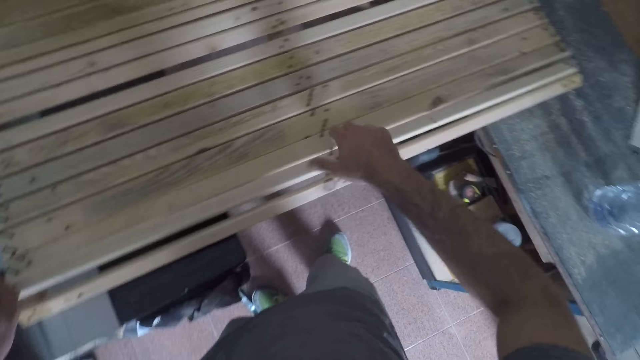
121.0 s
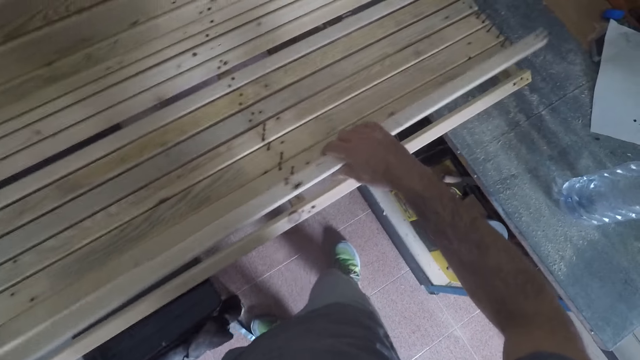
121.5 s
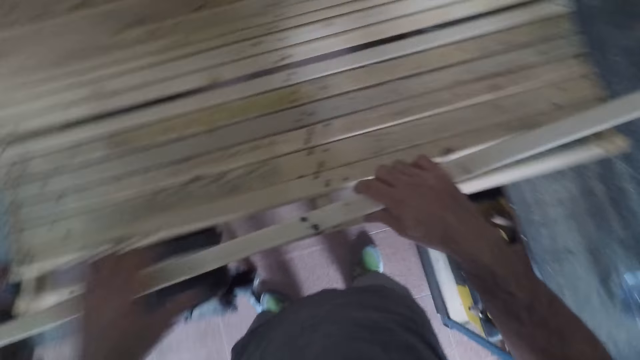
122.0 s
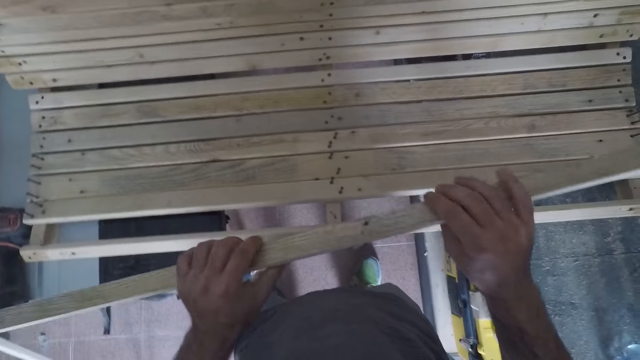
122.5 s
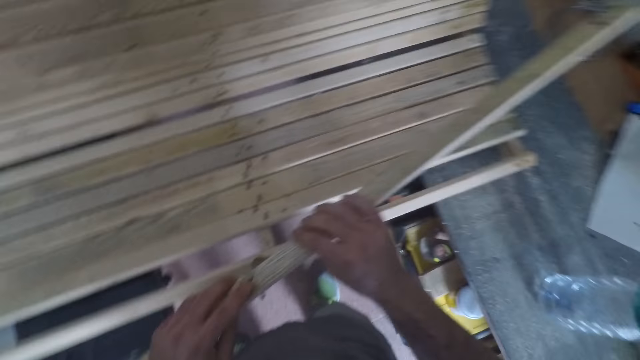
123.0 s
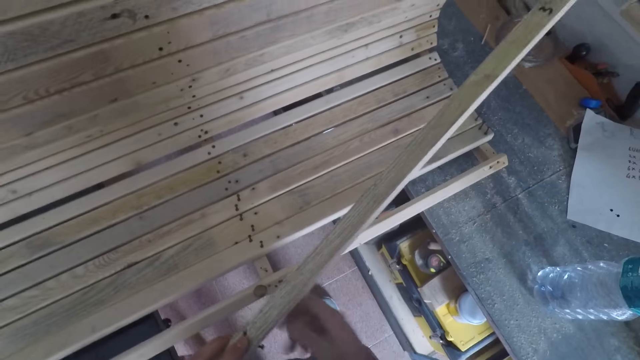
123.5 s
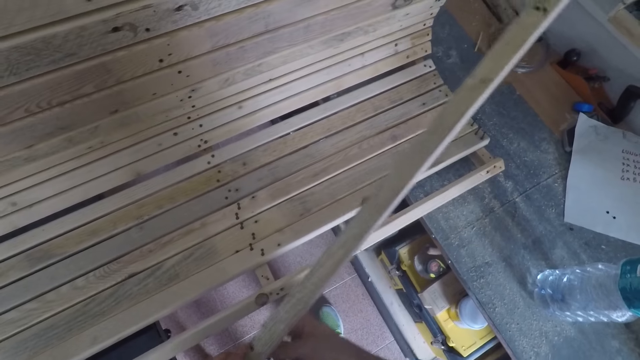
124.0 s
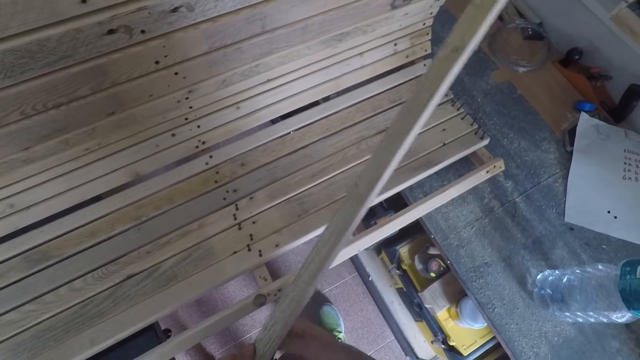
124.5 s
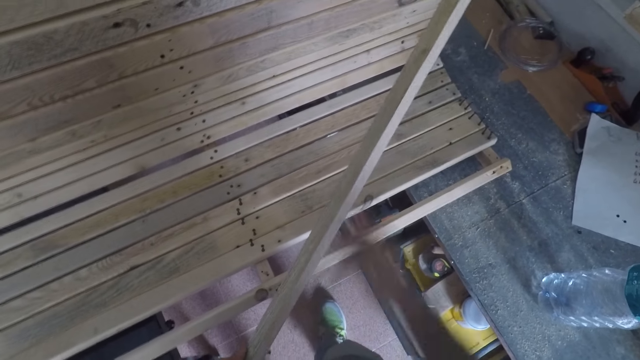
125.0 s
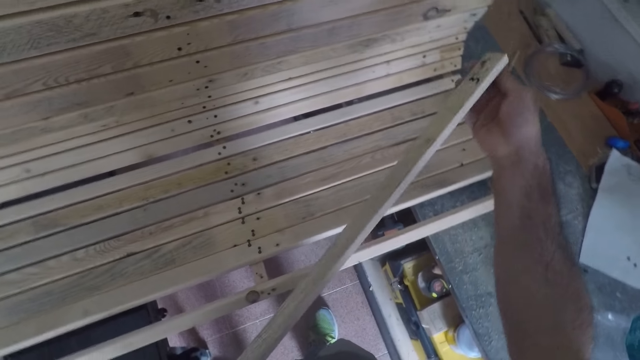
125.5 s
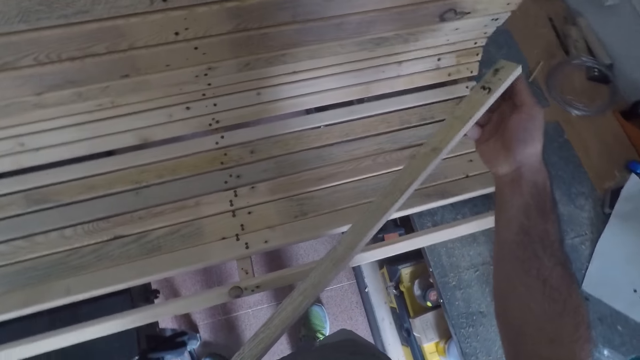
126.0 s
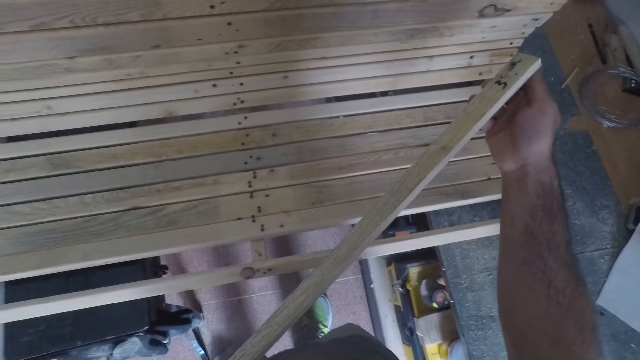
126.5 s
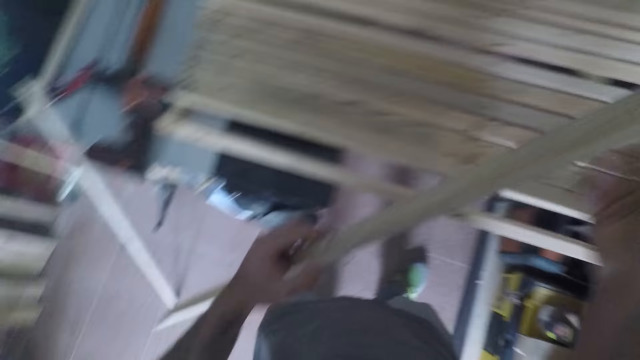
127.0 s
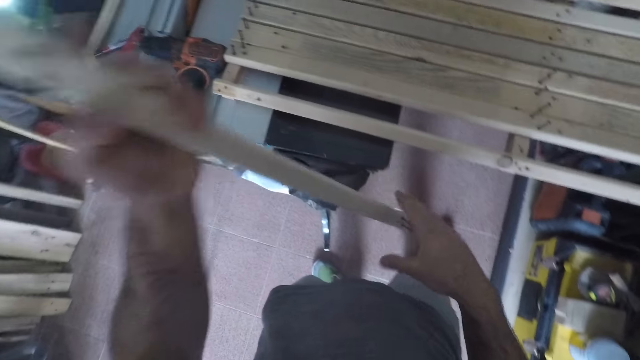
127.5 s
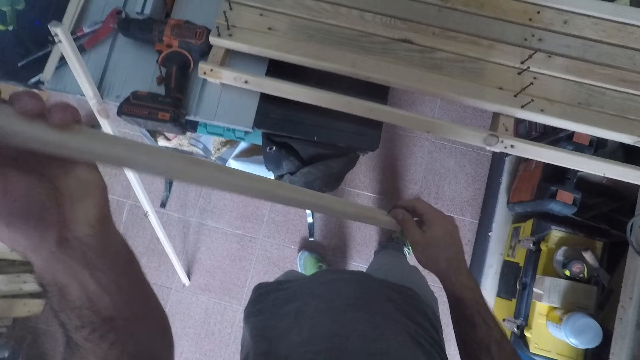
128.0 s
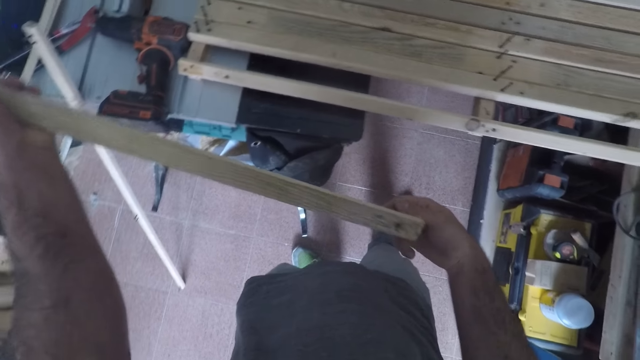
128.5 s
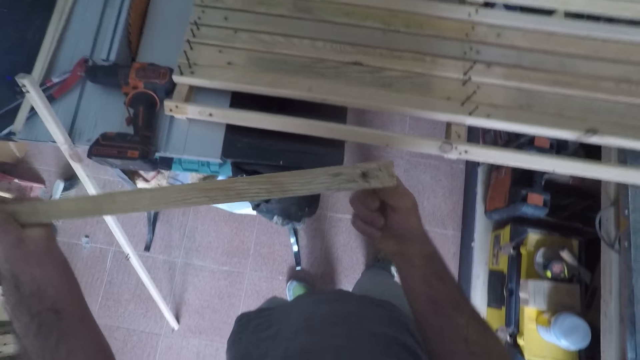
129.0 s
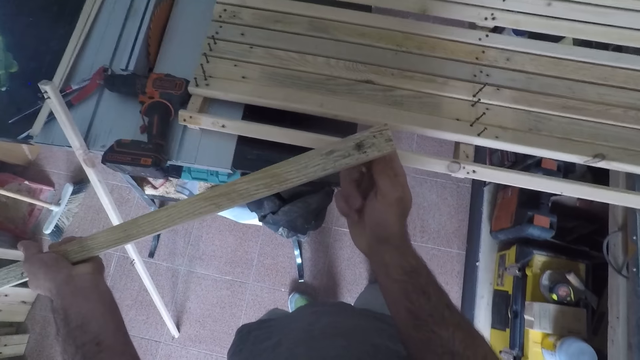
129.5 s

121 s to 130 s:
The camera wearer picks up a wooden piece or unit of the structure. They examine the wooden unit. They fasten a screw in the middle part of the wood and fasten another screw in the furthest right.

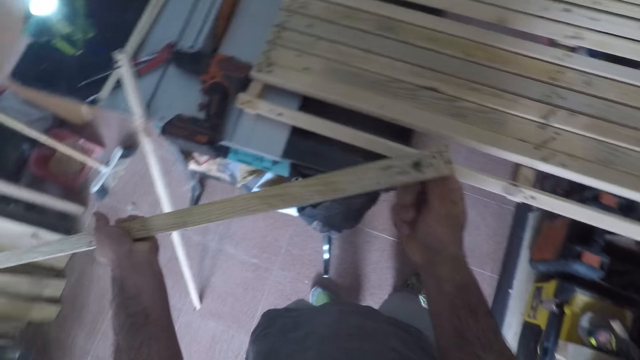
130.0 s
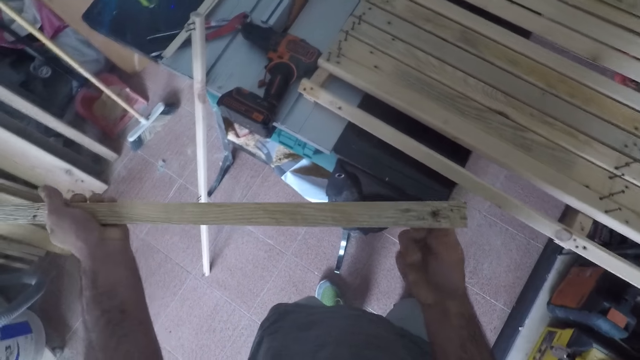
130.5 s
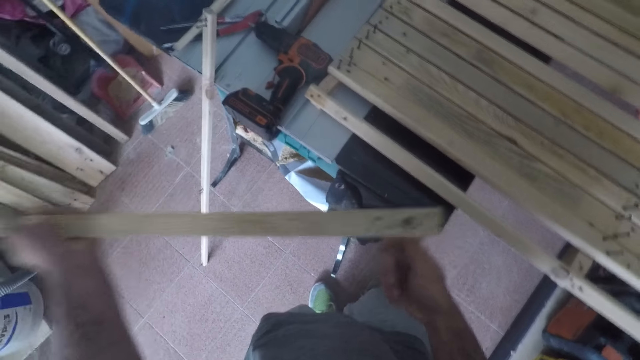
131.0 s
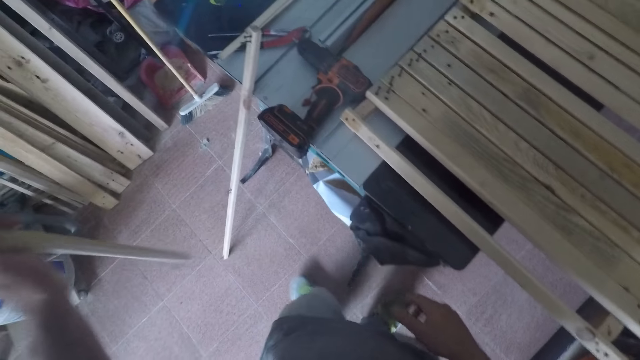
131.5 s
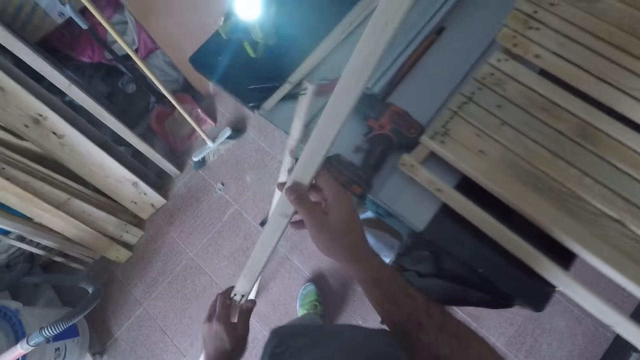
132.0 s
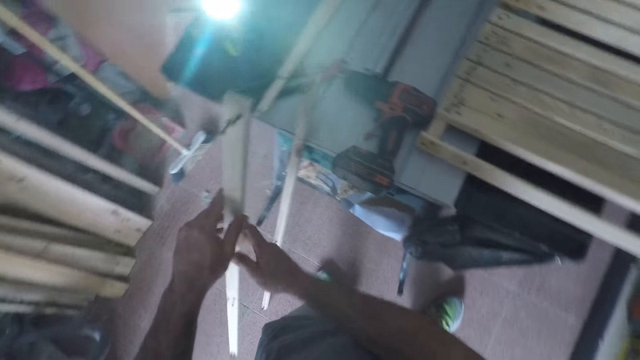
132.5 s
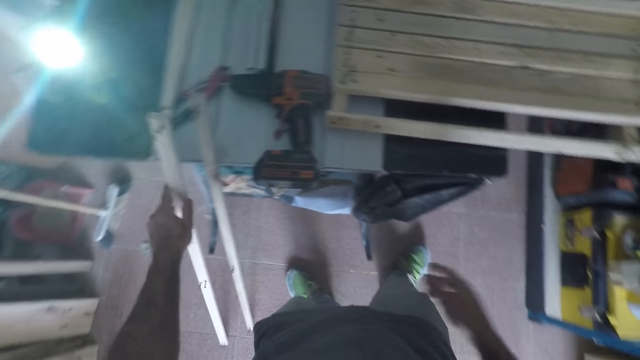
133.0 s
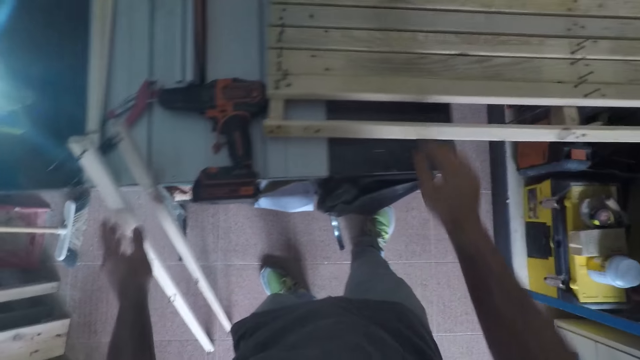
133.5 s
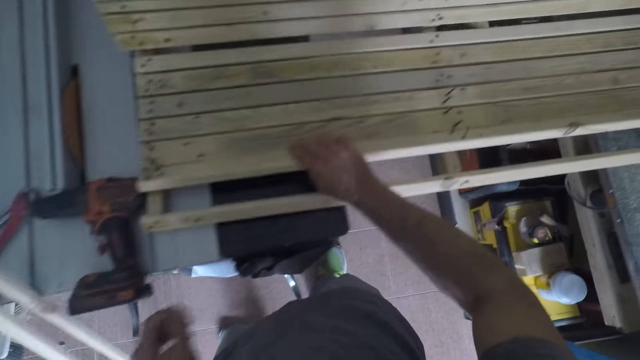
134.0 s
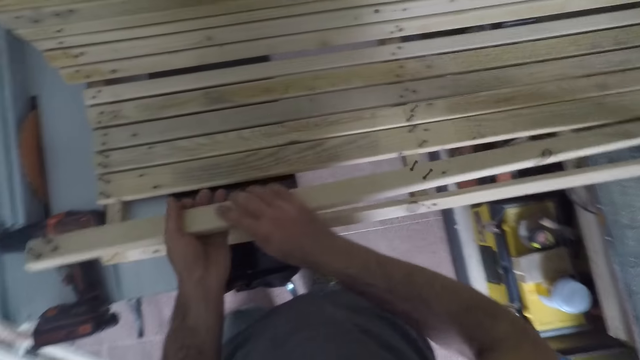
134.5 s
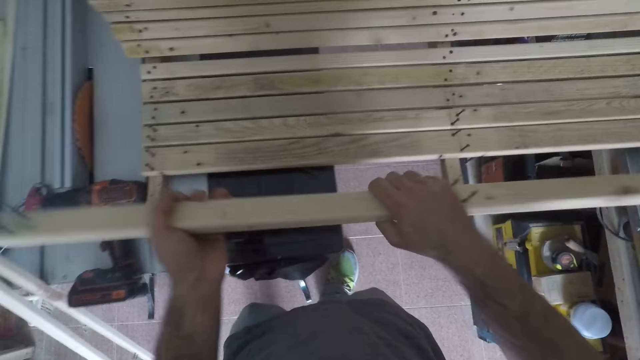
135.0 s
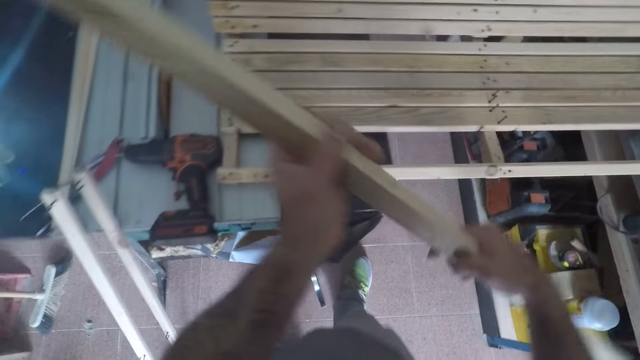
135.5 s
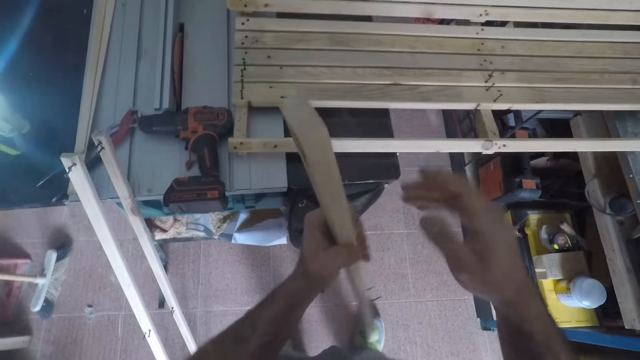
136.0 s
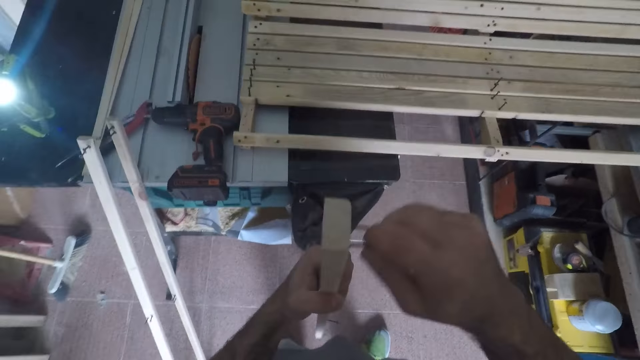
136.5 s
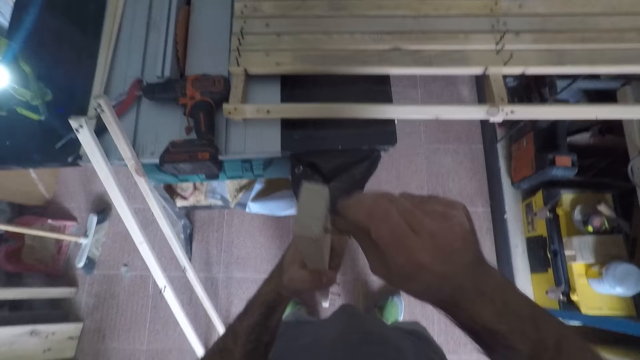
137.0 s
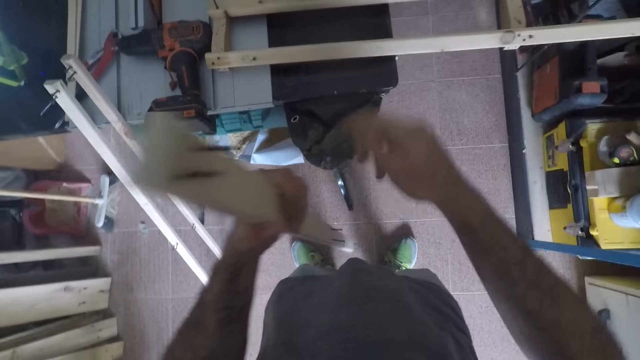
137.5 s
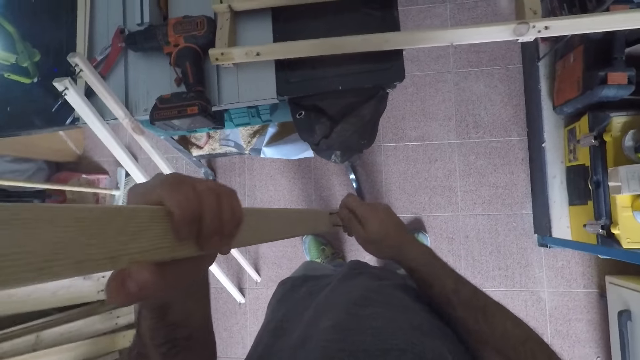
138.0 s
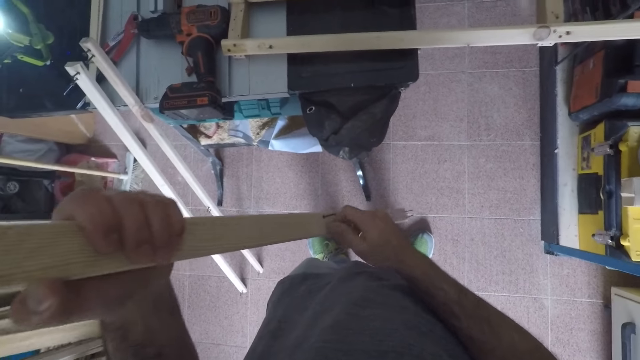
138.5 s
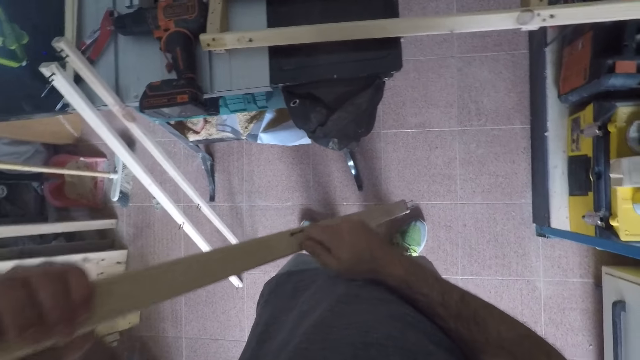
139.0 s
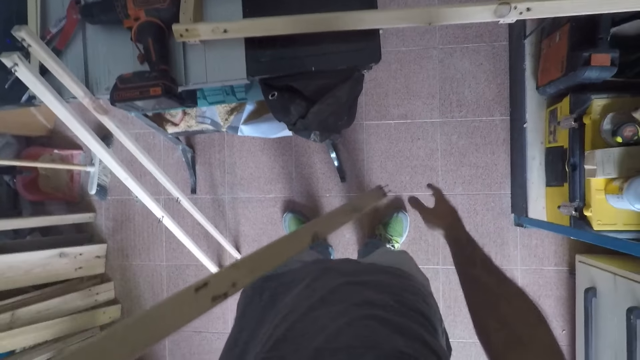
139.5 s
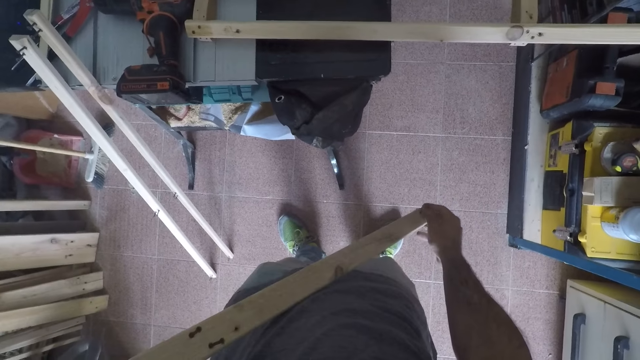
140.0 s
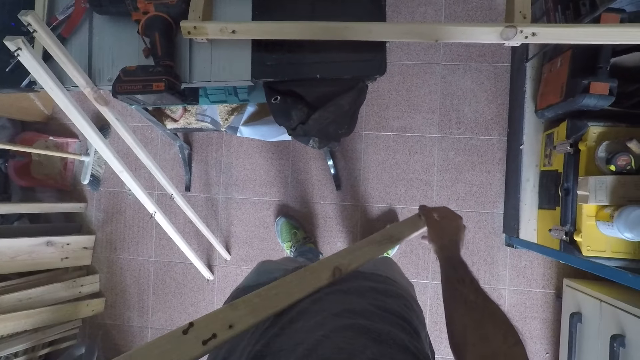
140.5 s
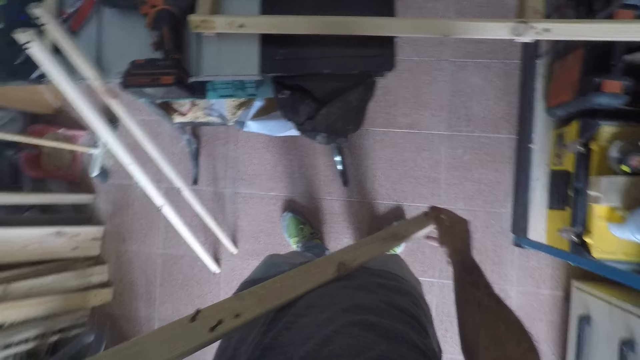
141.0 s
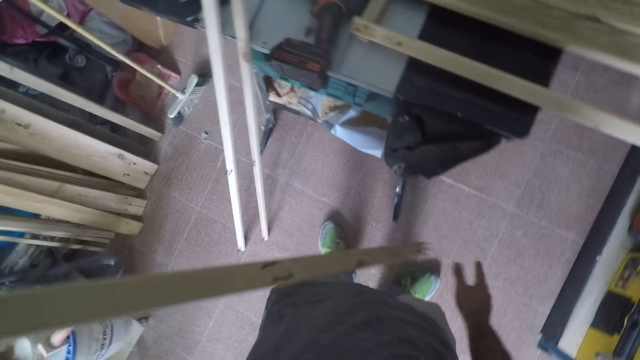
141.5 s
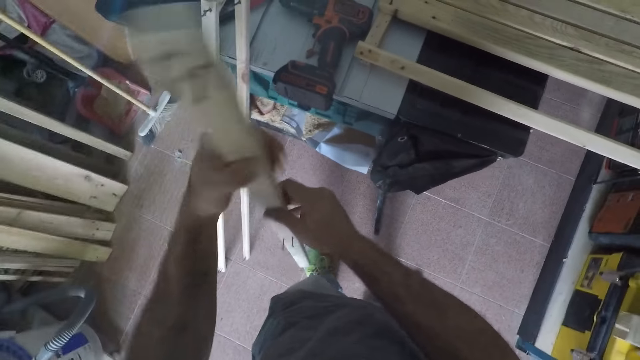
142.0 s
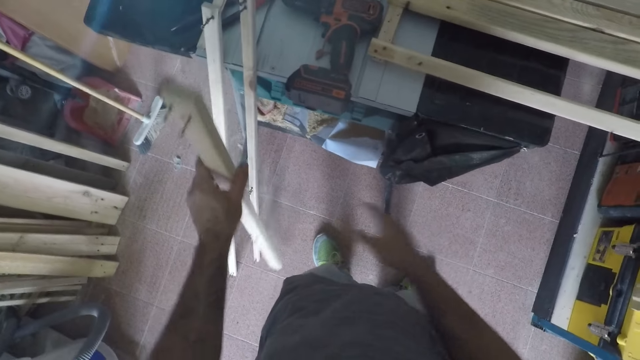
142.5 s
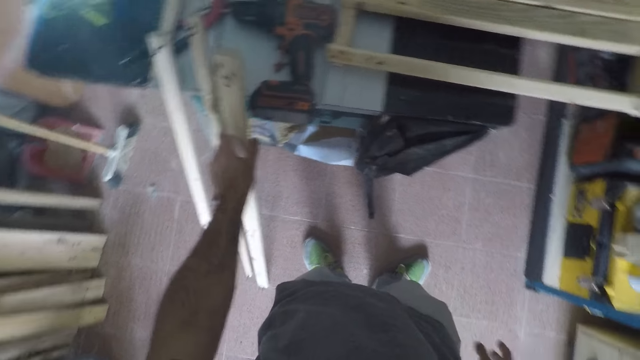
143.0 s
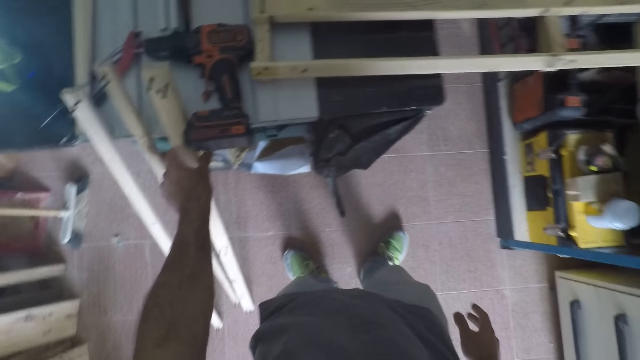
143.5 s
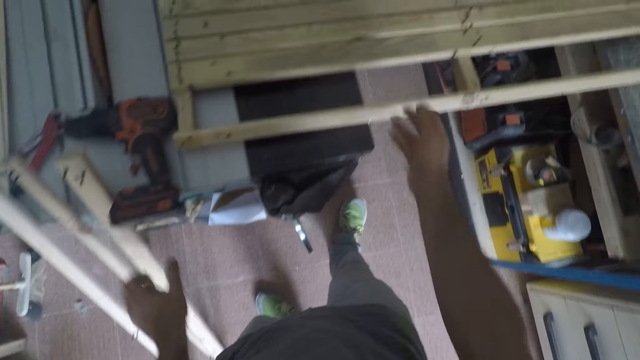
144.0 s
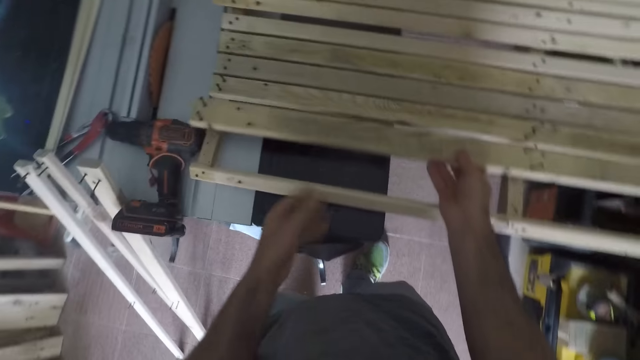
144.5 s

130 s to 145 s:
The camera wearer fastens more screws on the wood. They place the wooden unit by the workbench. They remove another unit from the framework. They fasten a screw onto the wood. They examine the wooden unit. They fasten other screws on the wood. They place the wooden unit by the workbench.
